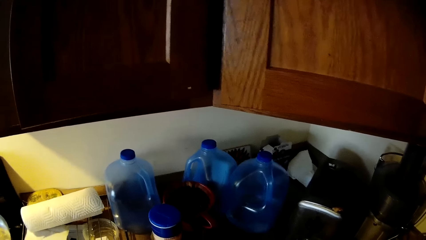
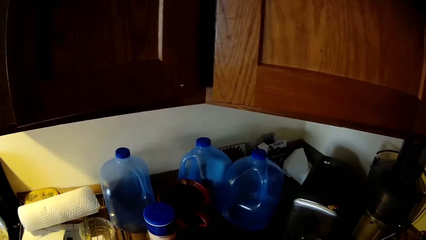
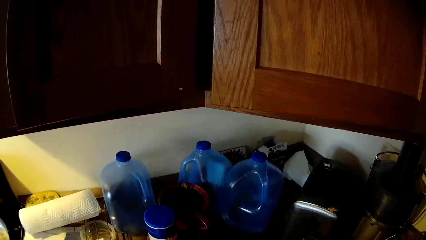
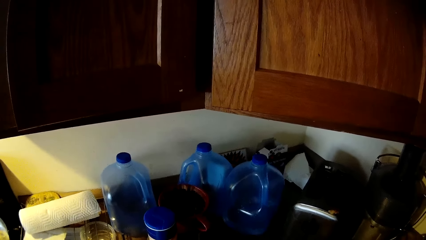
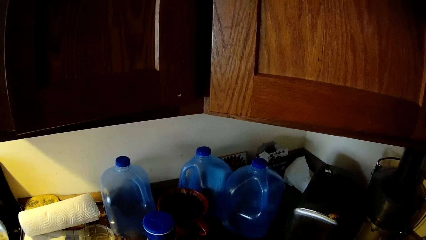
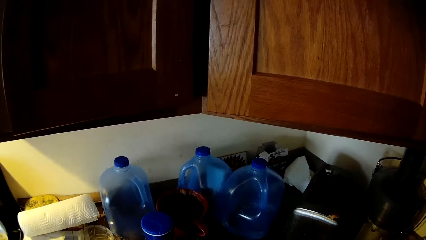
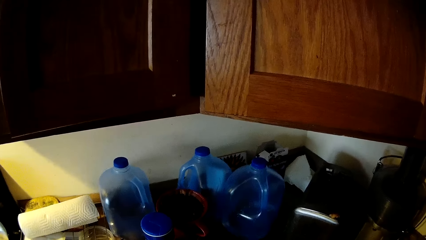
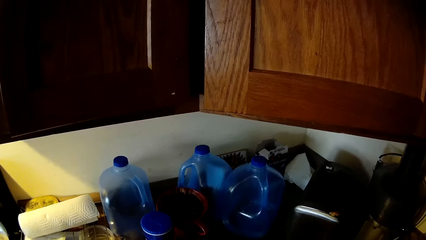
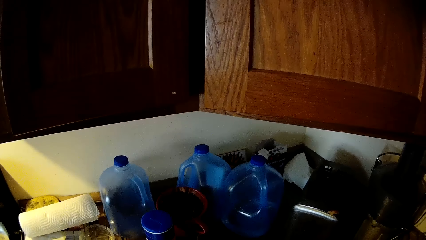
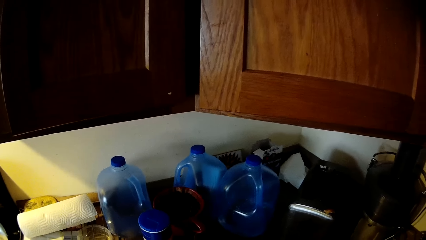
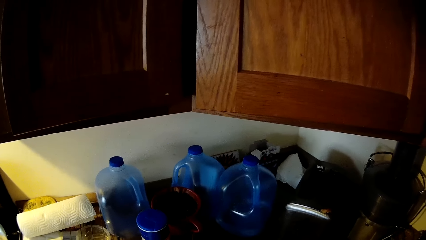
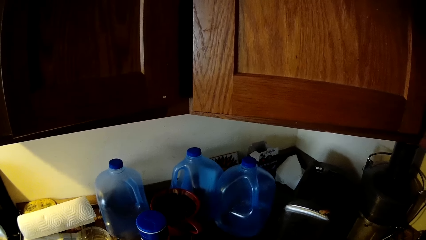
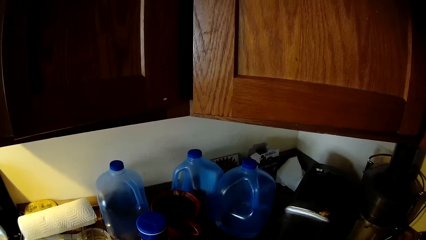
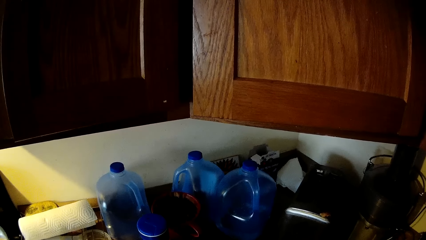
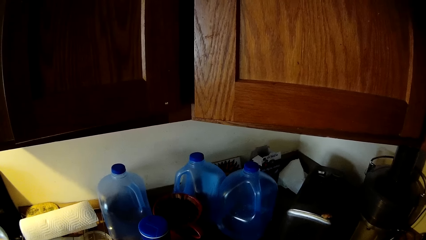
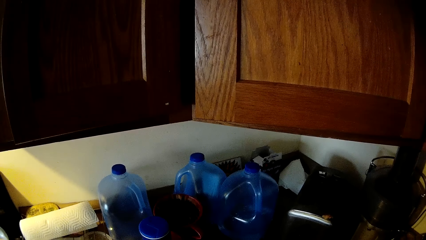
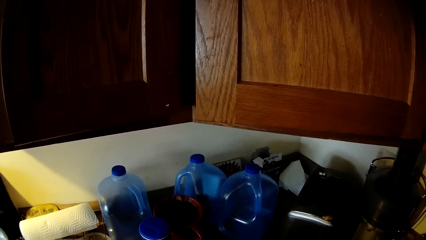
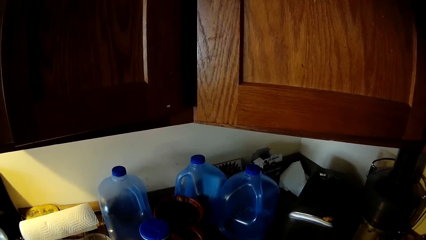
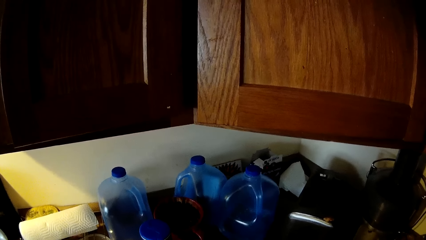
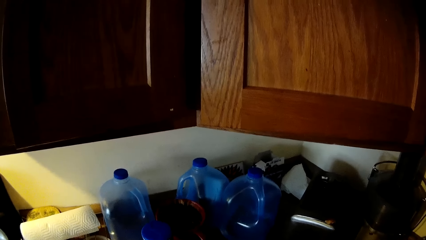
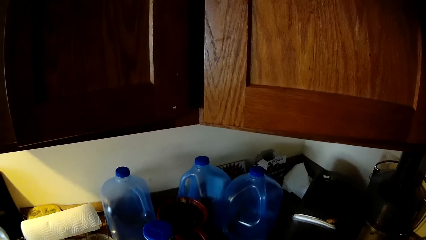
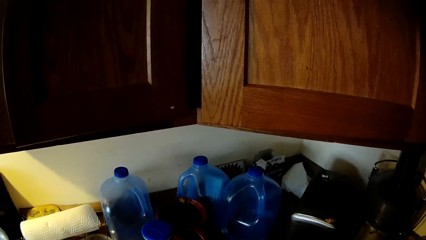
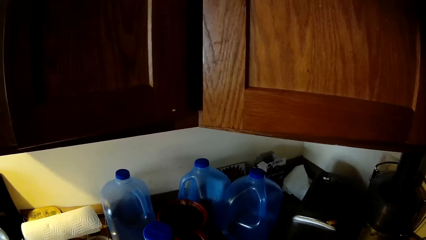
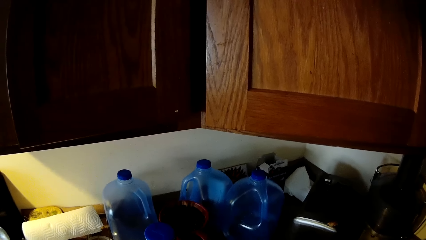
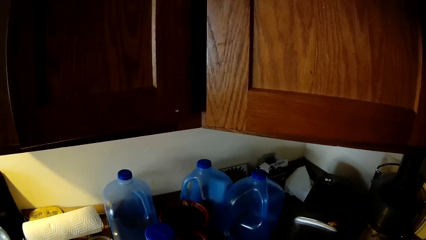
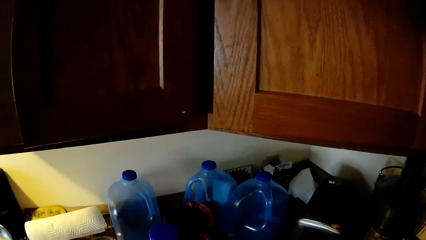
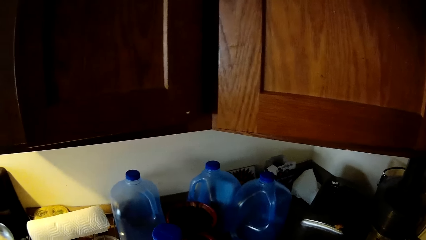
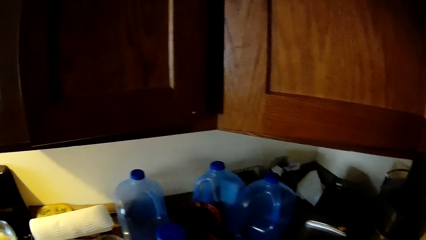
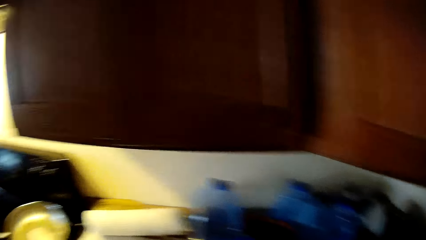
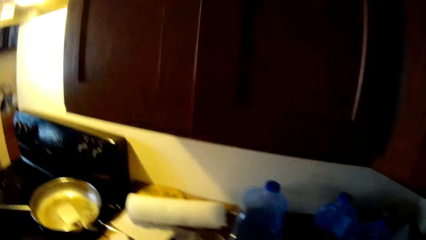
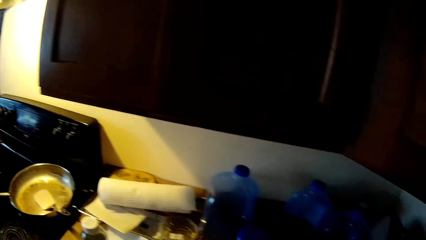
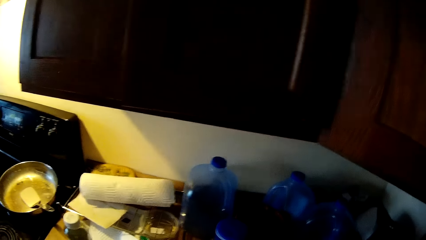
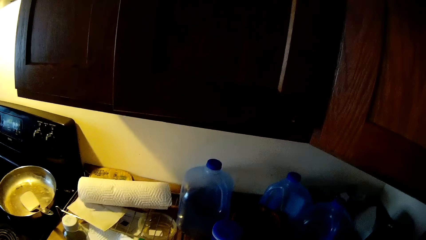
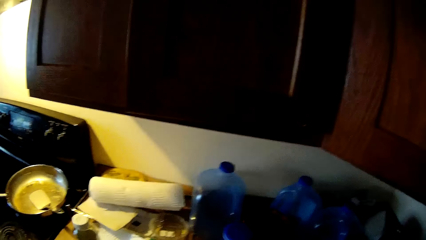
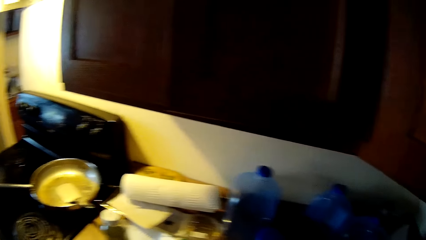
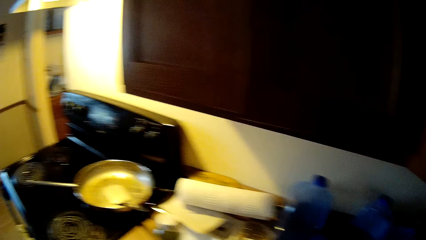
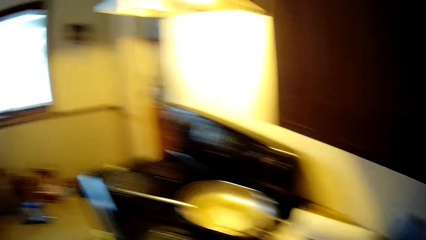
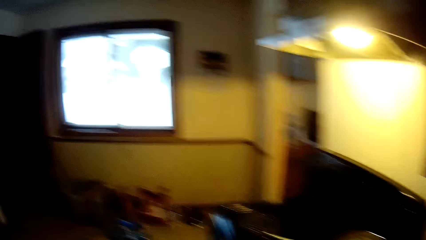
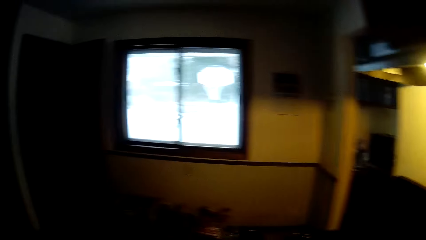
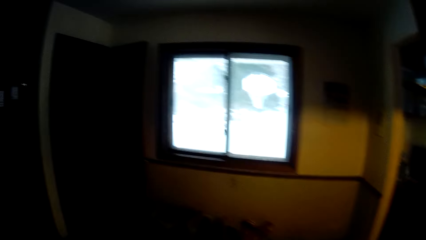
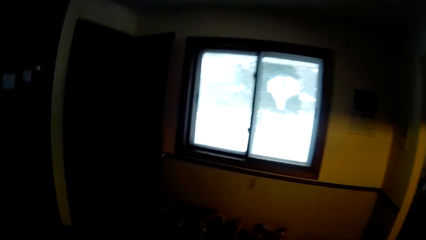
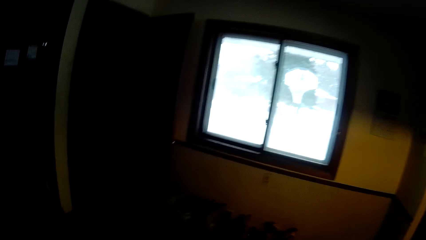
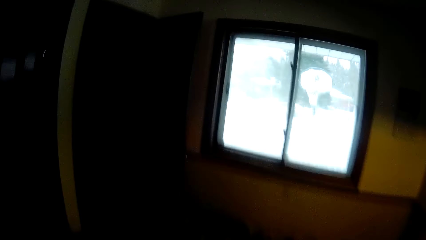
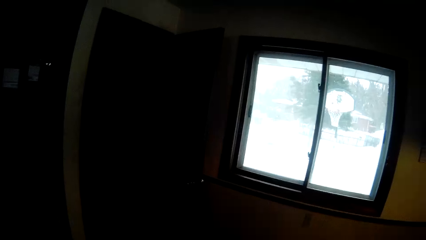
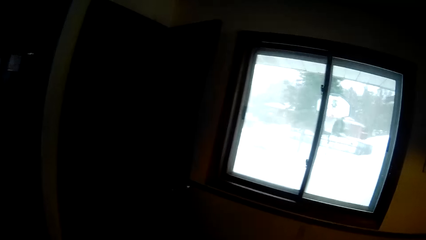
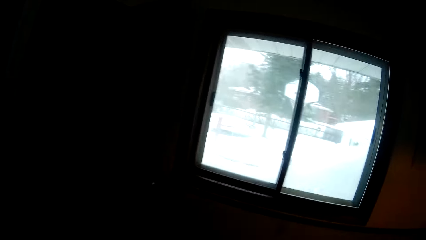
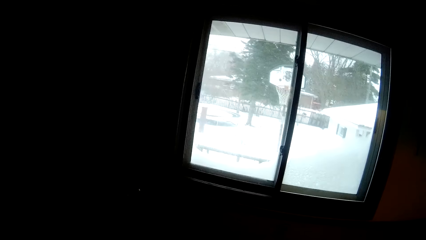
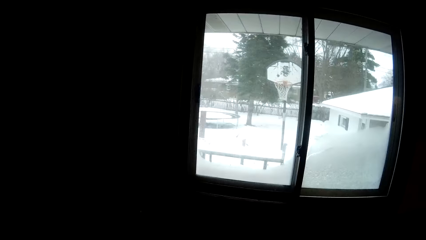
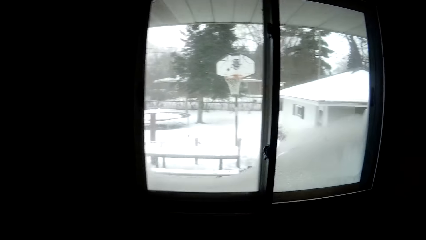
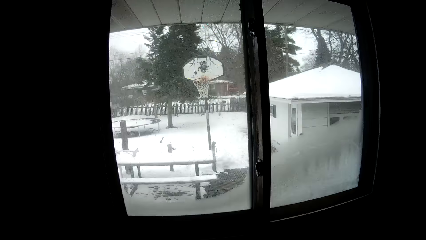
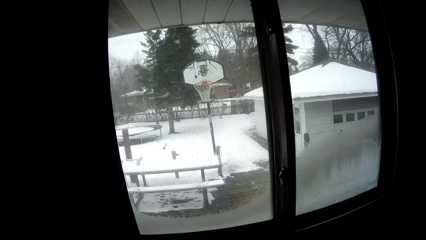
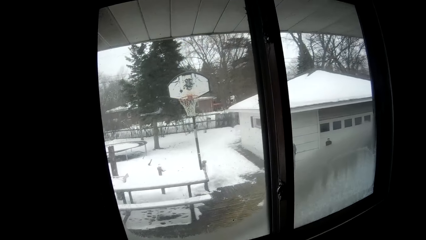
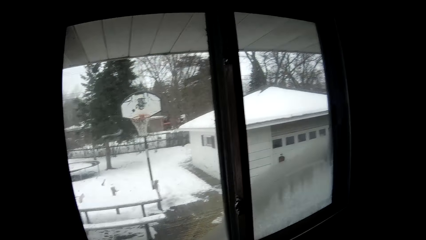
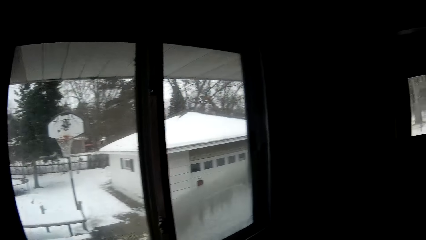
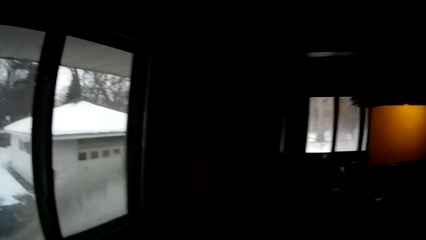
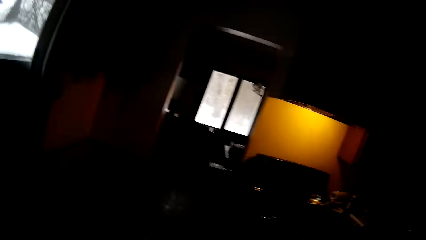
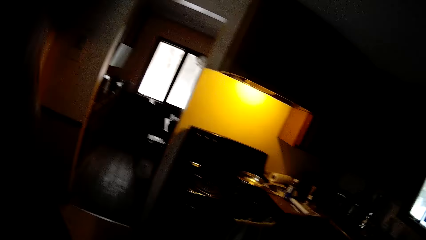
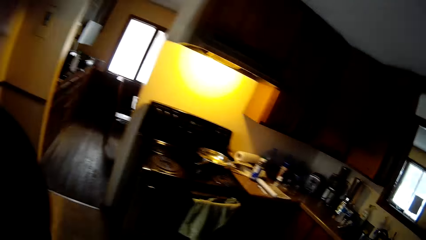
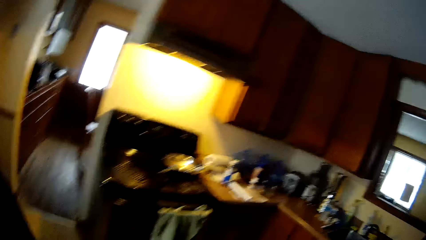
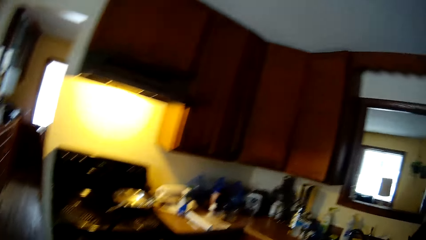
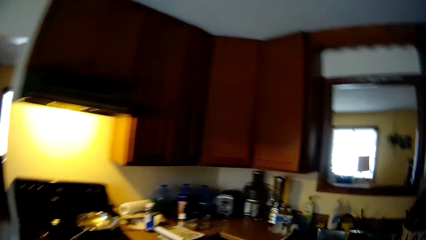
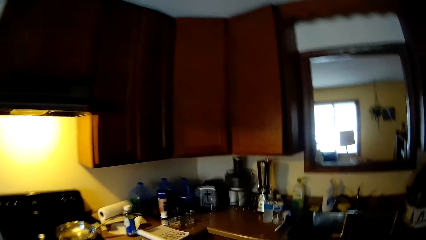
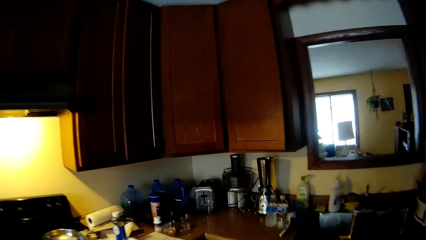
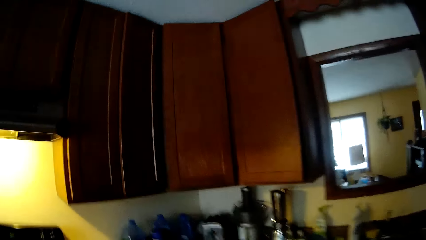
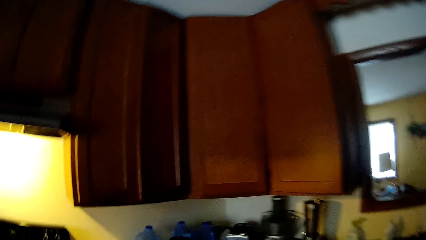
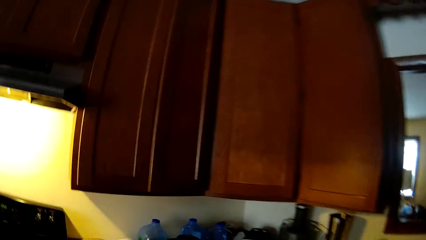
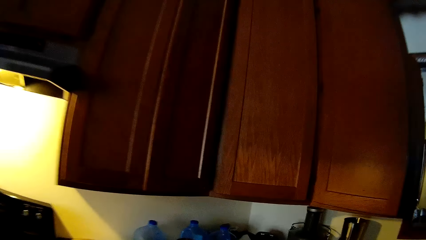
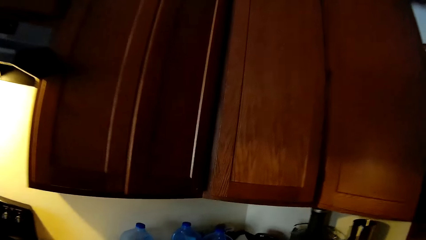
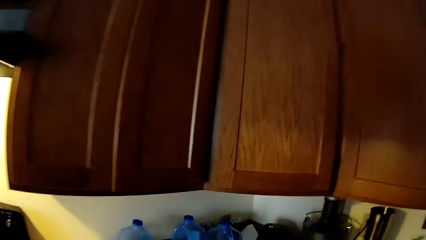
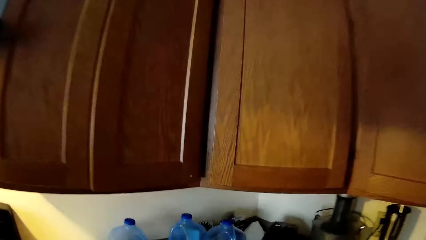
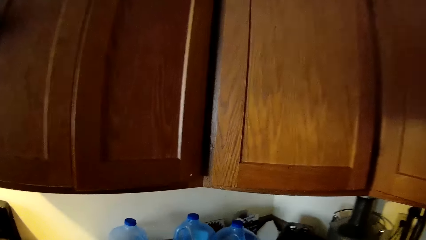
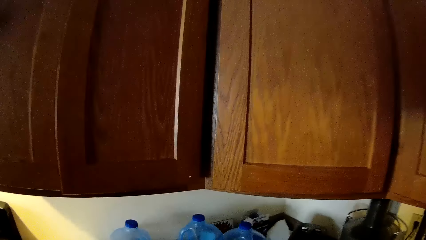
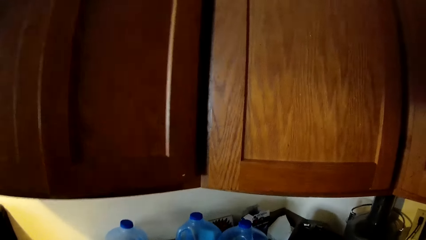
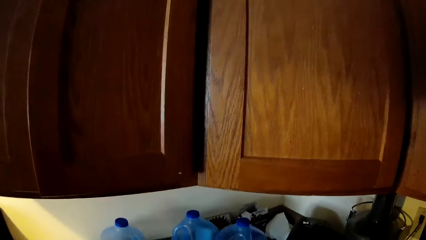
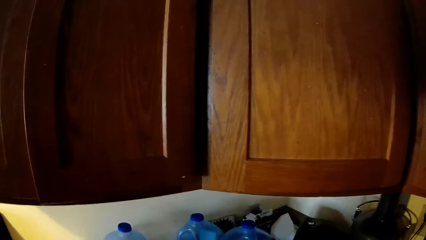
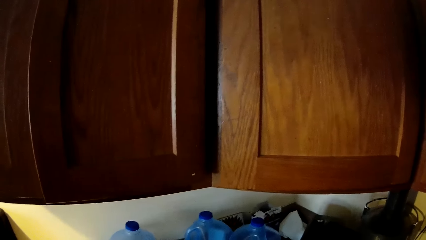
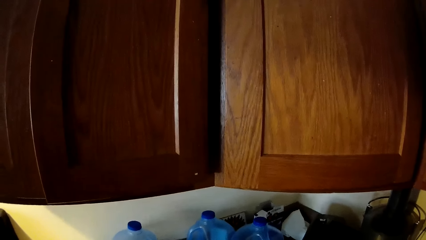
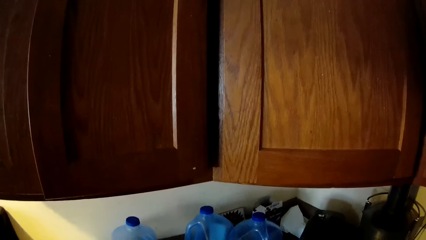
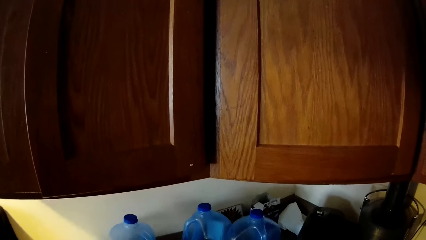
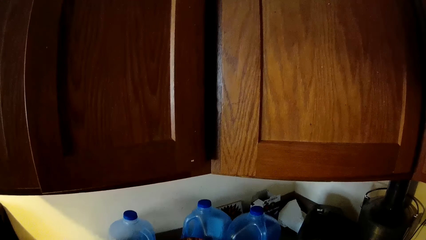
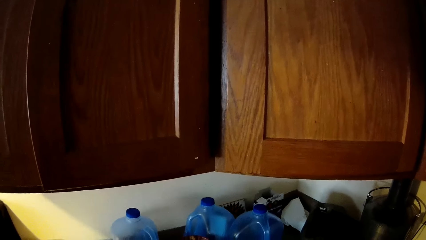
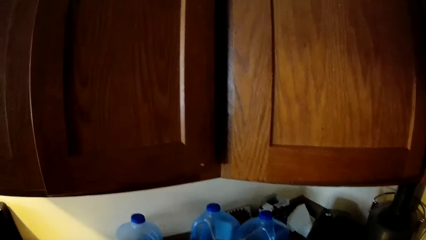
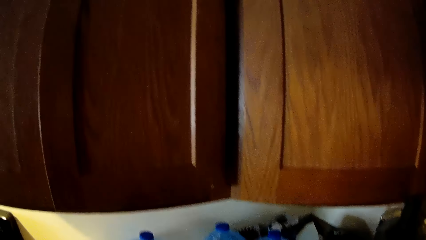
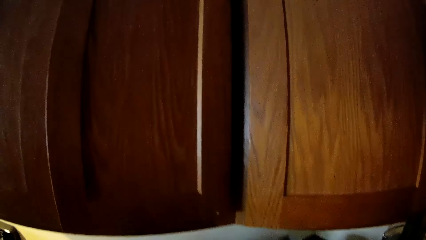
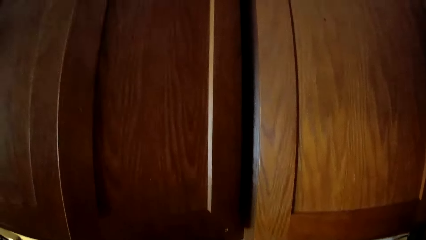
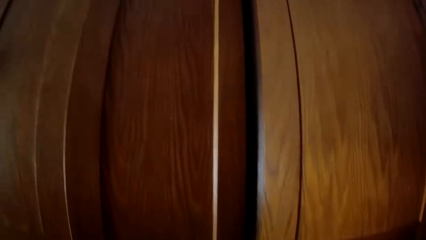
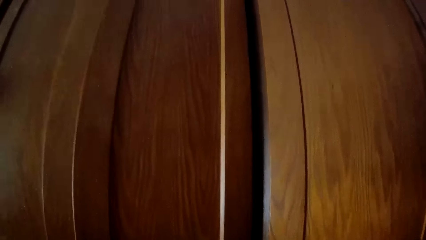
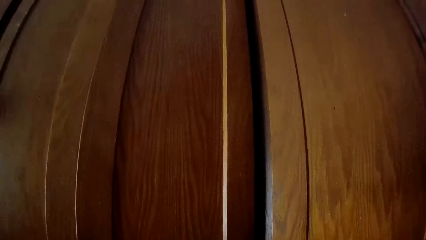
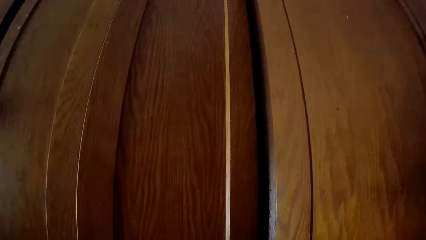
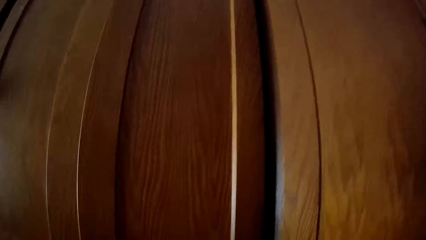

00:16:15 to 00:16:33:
The camera wearer stares at the jerrycan. They look around. They look through the window. They look around the kitchen.
